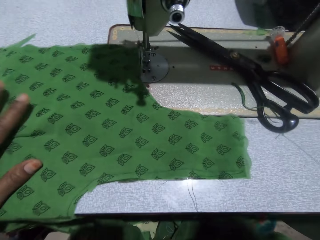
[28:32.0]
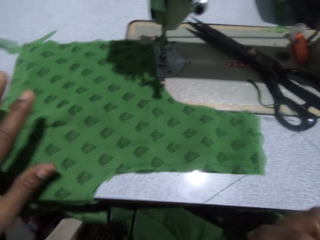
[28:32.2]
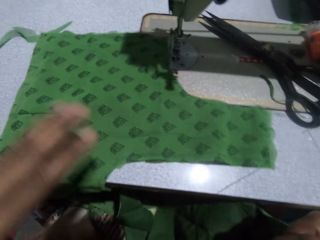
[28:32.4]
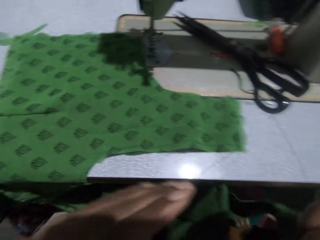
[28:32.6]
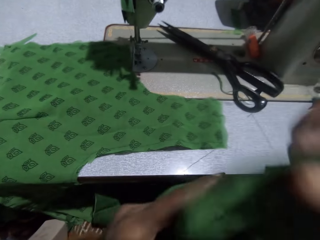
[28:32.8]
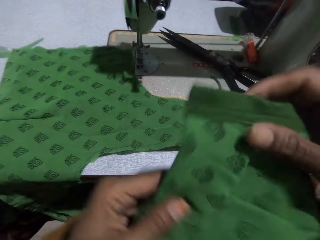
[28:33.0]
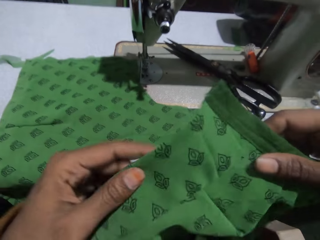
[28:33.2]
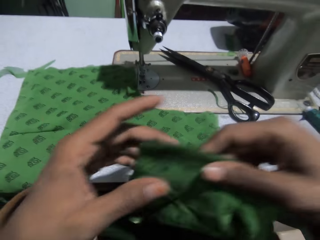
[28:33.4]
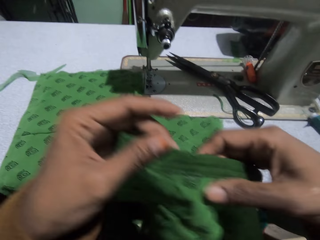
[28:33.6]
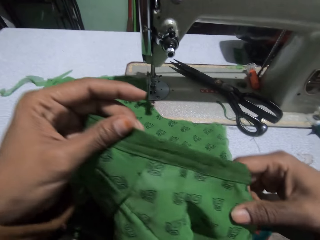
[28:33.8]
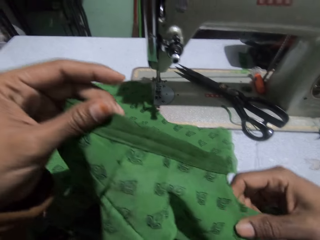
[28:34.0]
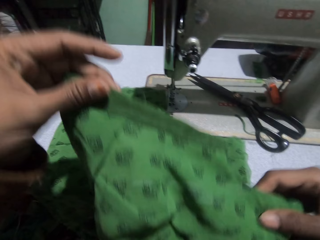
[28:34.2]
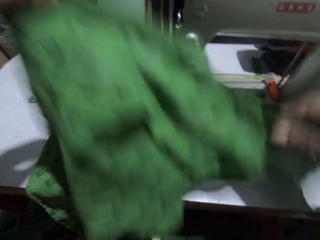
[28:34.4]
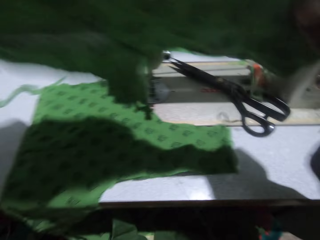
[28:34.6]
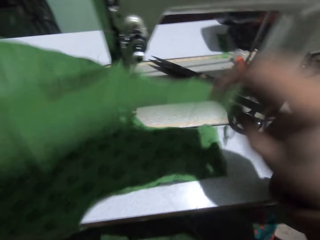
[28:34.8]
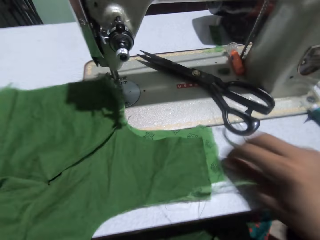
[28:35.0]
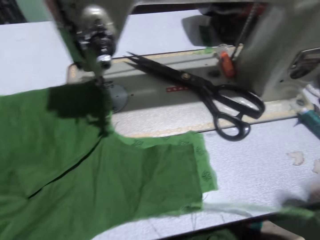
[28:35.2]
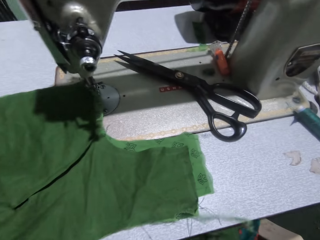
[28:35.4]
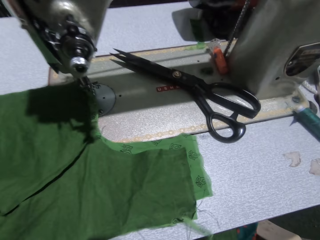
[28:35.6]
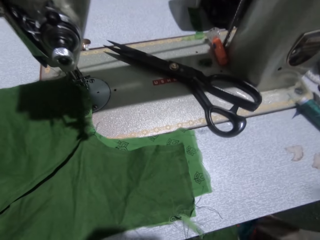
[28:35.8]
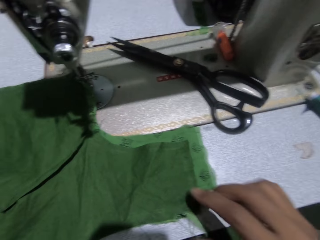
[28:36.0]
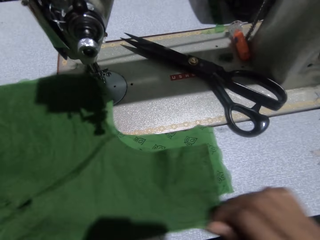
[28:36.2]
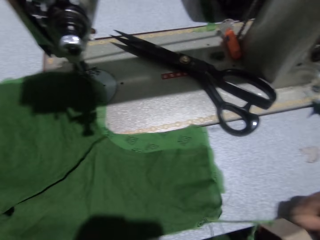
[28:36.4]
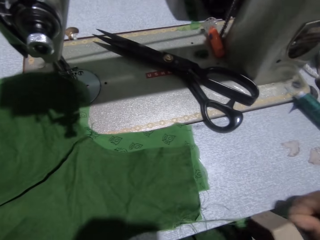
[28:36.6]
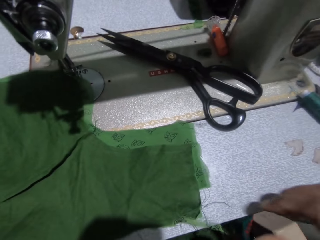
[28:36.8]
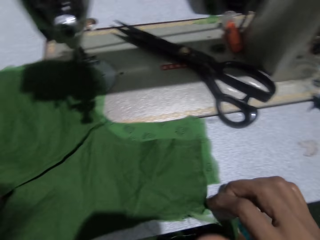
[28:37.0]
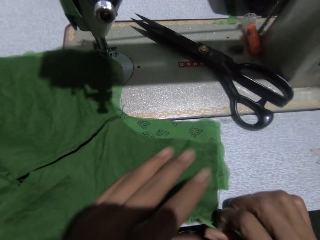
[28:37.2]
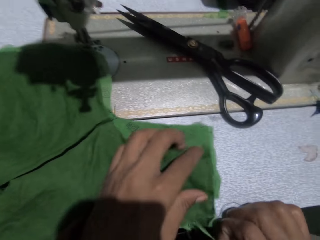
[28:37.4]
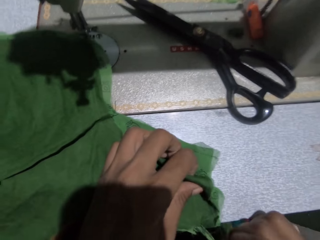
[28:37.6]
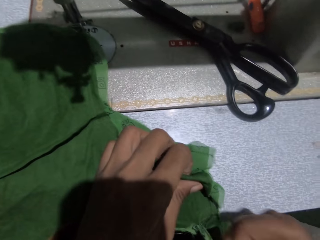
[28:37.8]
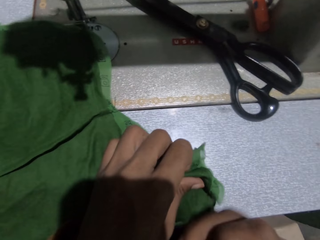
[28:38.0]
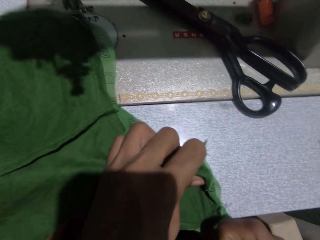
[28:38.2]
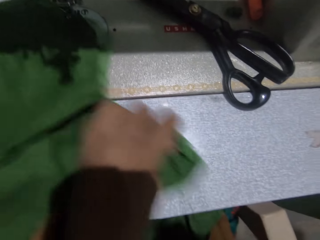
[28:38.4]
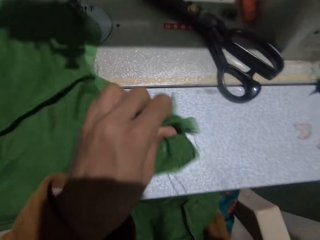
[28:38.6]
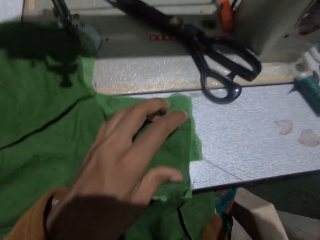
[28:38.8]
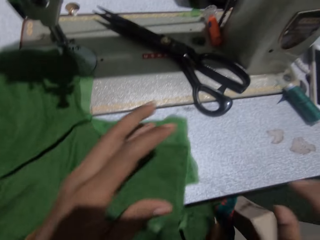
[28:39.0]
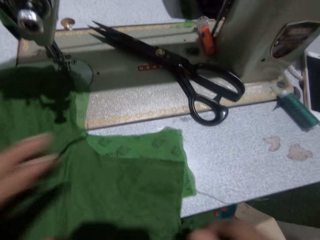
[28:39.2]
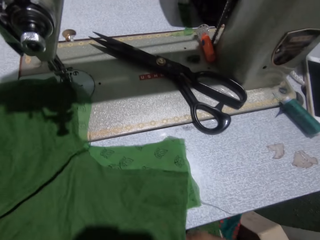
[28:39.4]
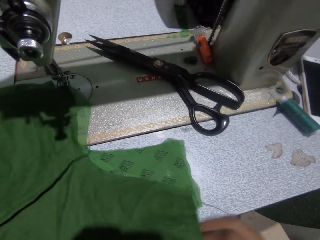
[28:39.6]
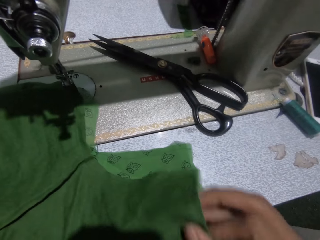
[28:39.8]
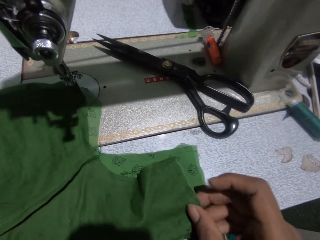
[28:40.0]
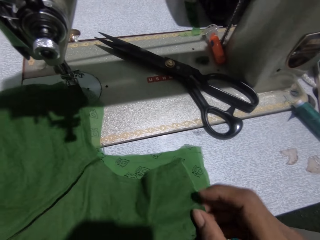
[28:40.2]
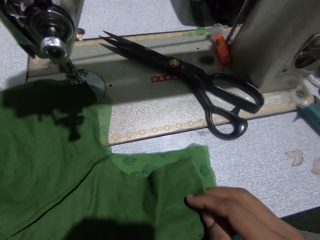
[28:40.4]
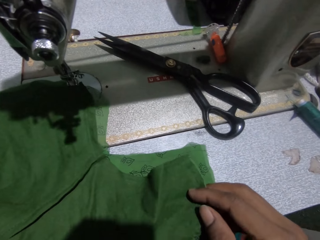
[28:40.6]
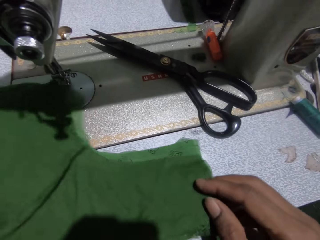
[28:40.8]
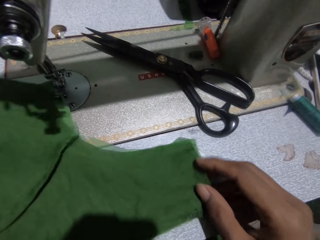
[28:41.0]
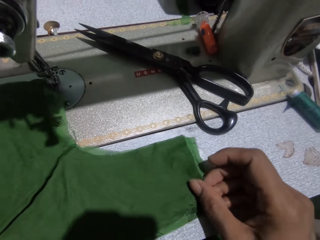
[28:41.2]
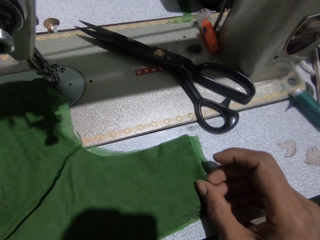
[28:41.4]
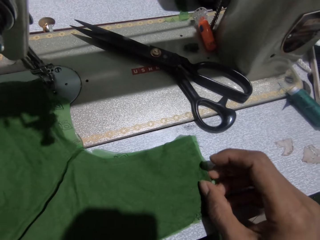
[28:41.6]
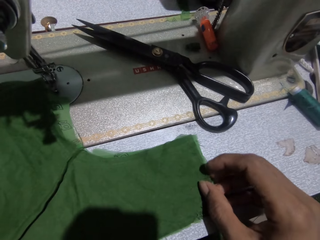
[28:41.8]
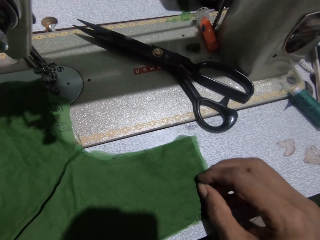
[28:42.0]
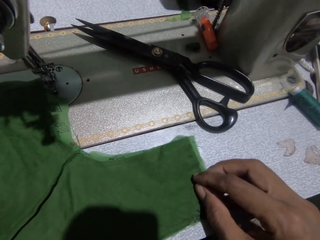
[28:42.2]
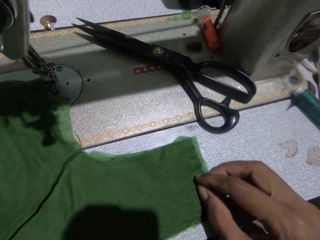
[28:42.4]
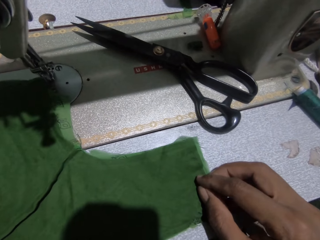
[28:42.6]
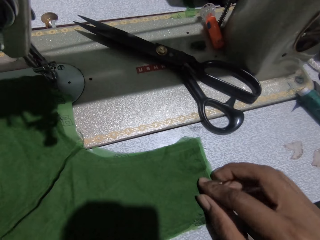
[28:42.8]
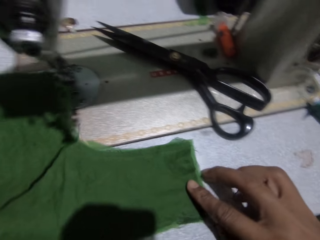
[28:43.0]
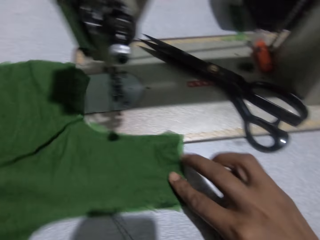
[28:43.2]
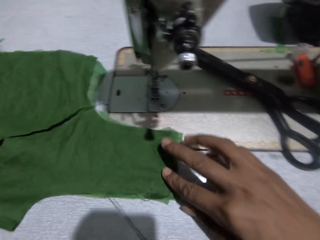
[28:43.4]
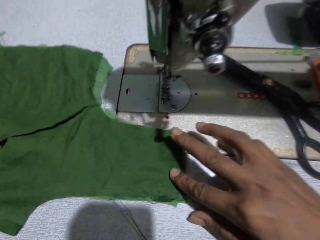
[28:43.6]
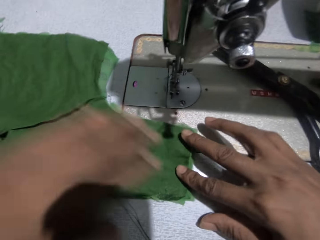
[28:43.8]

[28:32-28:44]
The camera wearer picks up another piece of cloth with her right hand. She holds the cloth with both hands. She lowers the cloth in her hands on the sewing machine. She cuts threads on the cloth with her hands. She pulls a thread. She adjusts the cloth on the sewing machine.

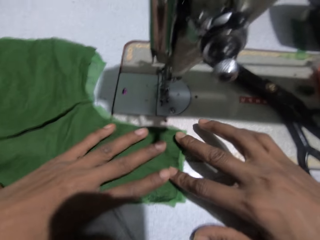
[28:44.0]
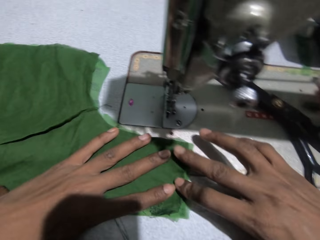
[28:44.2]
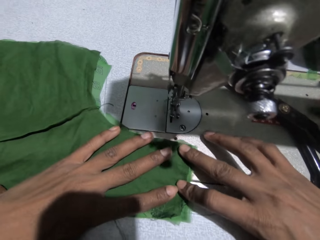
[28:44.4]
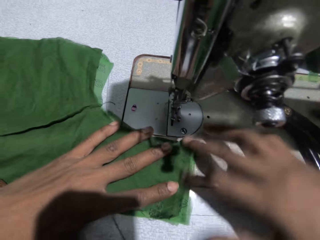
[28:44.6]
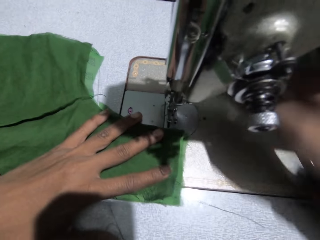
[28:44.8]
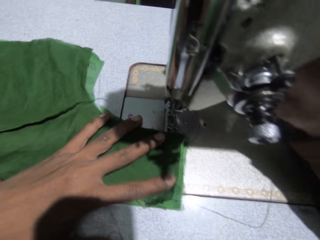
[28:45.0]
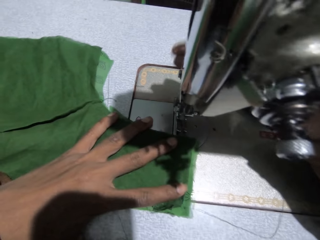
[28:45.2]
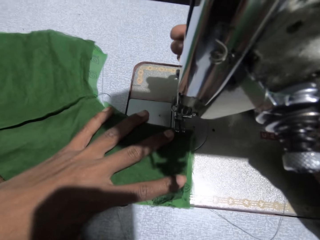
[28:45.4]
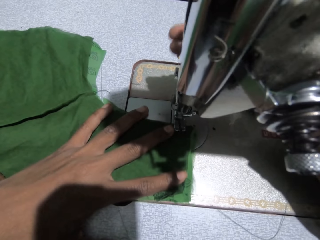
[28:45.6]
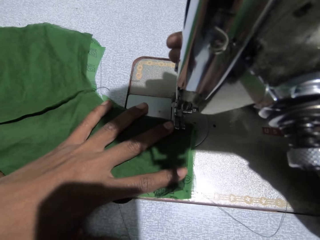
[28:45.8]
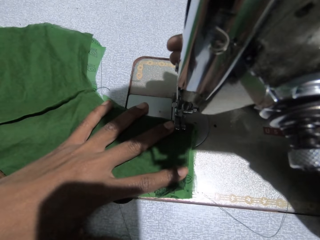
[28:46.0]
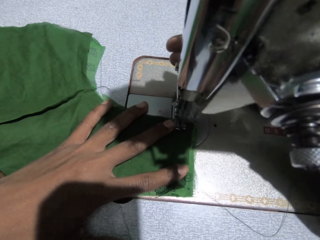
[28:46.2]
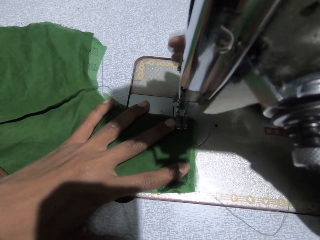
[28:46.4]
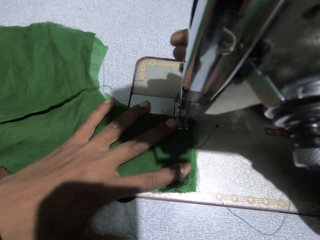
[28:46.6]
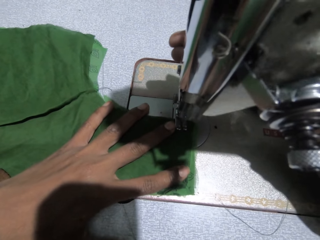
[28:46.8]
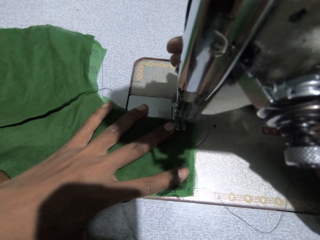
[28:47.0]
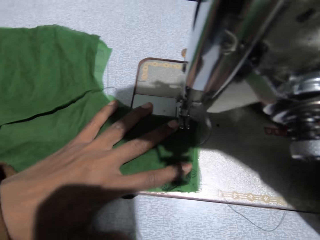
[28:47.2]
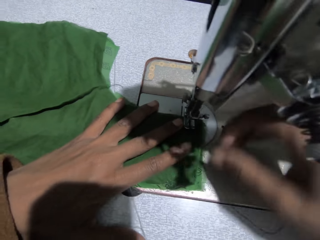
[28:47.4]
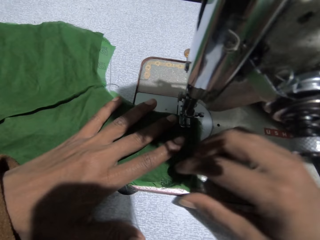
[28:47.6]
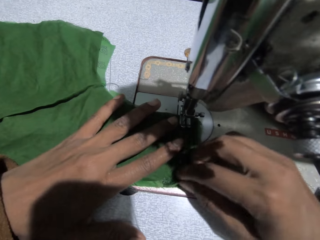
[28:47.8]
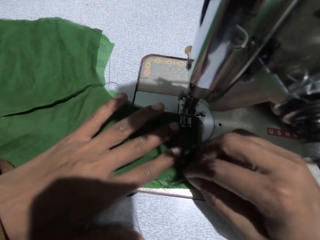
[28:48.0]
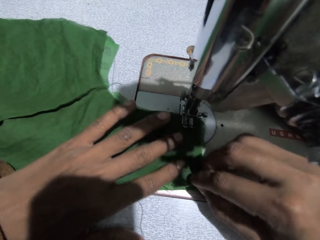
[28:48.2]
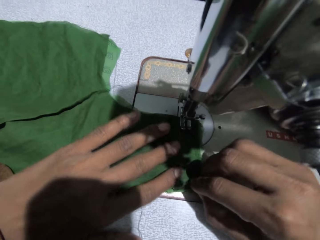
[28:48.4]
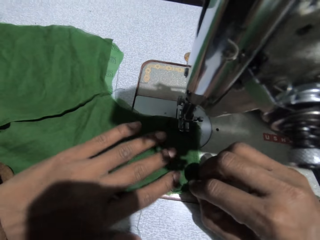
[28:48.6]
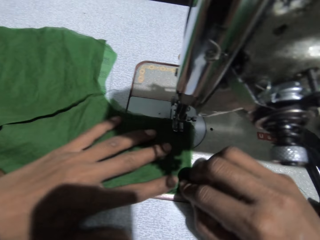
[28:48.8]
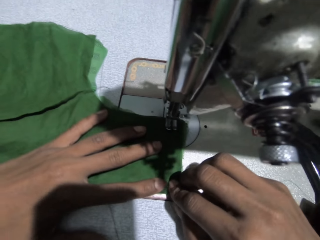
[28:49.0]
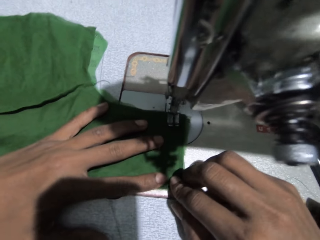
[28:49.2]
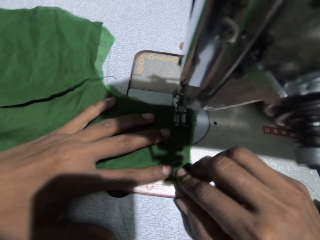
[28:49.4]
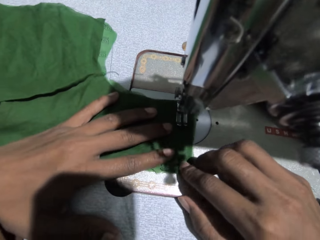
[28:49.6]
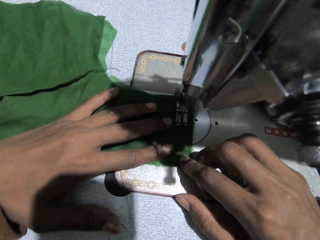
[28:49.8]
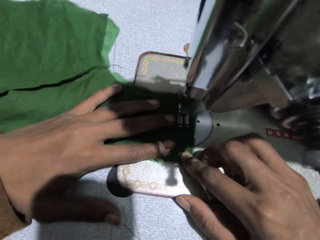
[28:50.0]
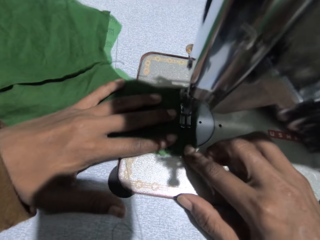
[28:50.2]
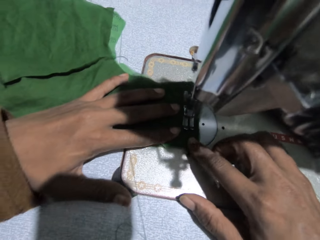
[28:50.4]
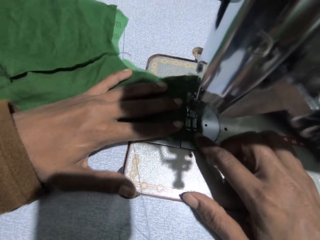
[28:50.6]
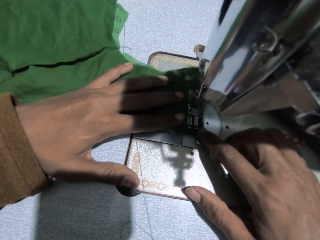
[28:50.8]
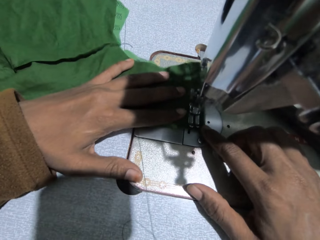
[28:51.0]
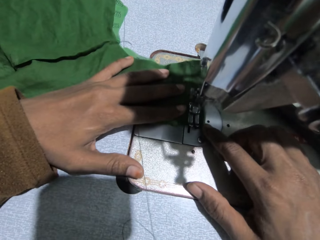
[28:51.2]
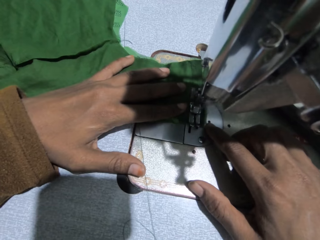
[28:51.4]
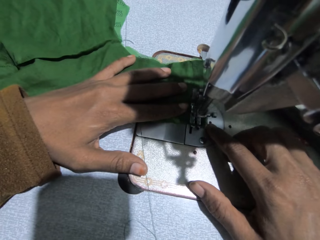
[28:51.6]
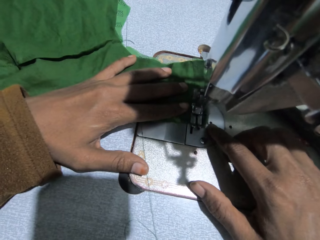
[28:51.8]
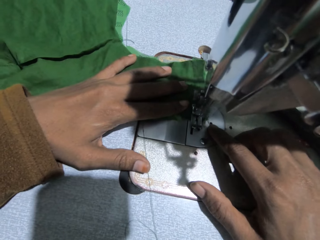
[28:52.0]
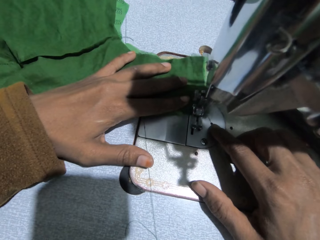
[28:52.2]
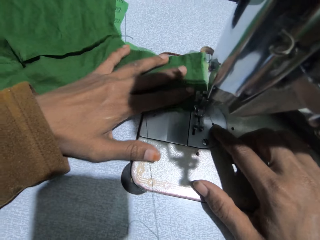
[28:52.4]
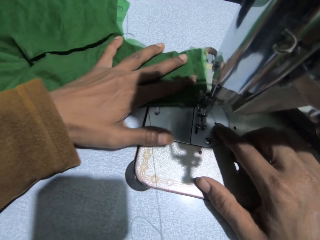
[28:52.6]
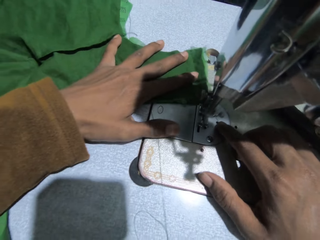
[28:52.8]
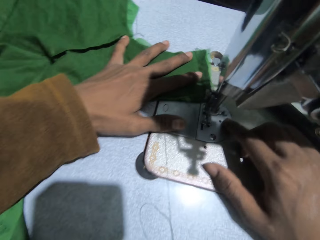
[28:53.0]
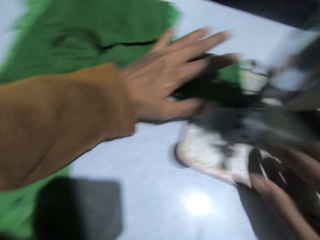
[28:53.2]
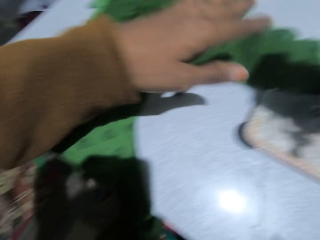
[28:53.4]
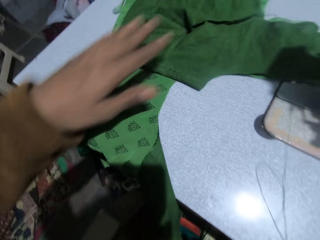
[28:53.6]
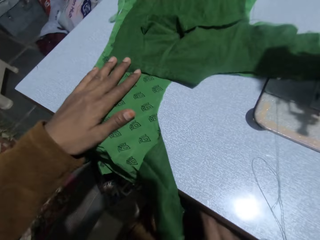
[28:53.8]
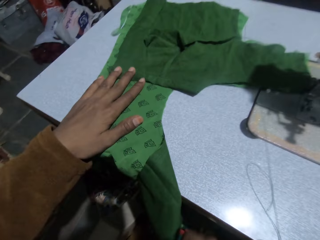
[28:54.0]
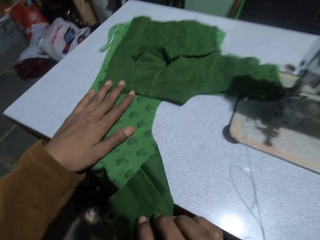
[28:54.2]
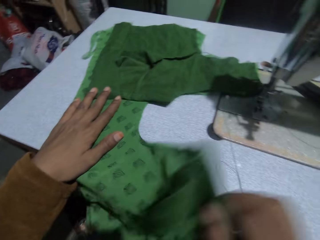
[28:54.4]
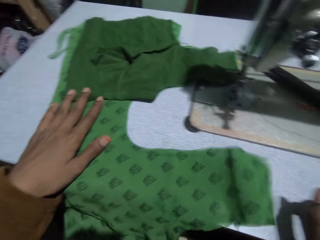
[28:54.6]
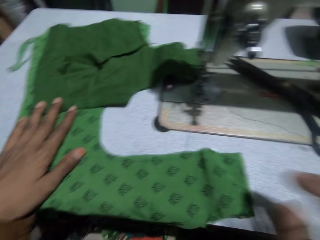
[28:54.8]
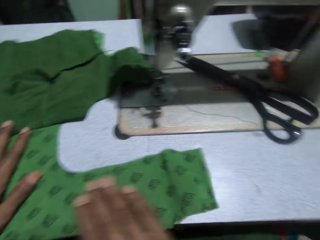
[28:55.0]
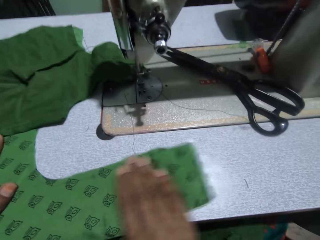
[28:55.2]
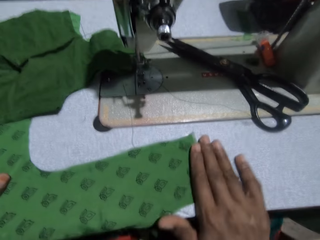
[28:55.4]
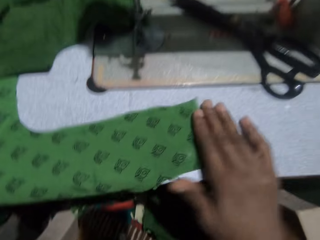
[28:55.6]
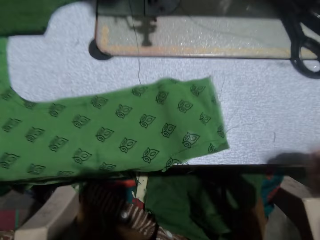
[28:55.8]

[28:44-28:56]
The camera wearer adjusts the presser bar lifter with her right hand. She sews the pieces of cloth with the sewing machine. She holds the cloth on the sewing machine with both hands. She sews the cloth with the sewing machine. She adjusts the cloth with her right hand.
